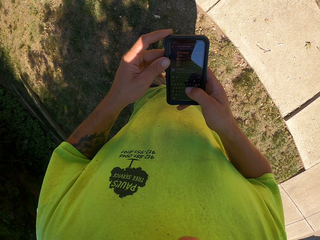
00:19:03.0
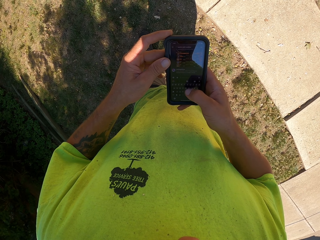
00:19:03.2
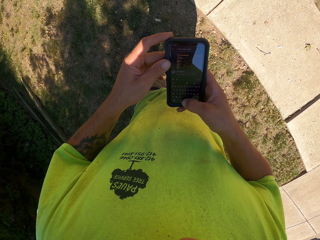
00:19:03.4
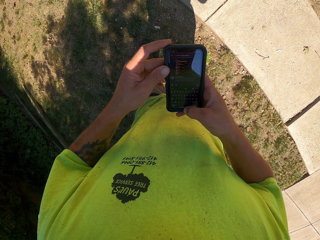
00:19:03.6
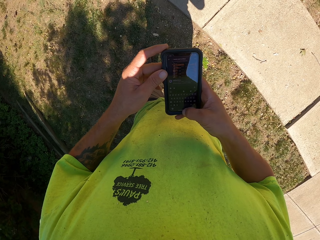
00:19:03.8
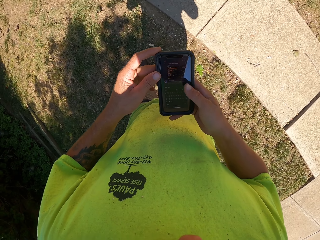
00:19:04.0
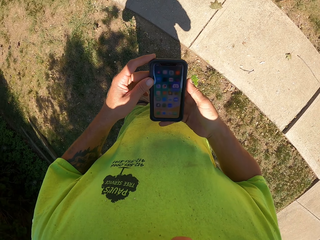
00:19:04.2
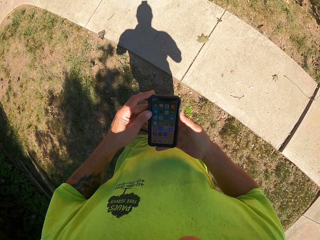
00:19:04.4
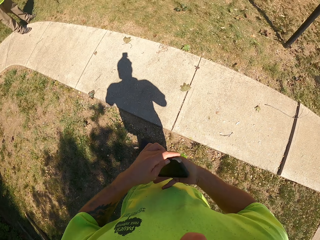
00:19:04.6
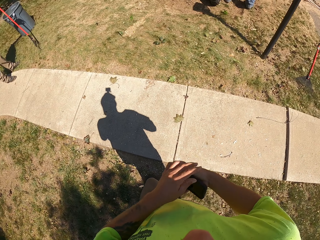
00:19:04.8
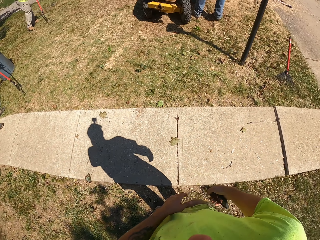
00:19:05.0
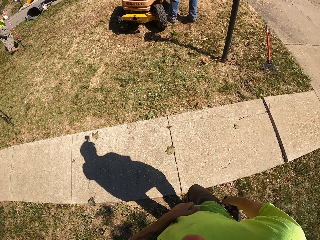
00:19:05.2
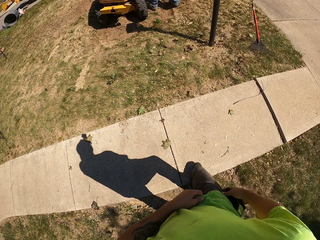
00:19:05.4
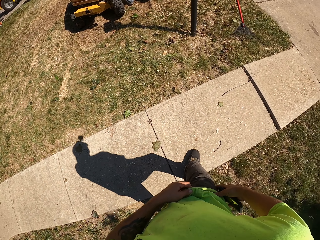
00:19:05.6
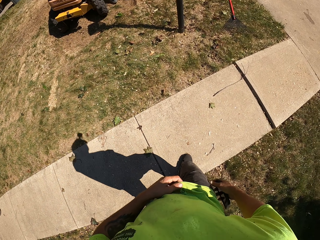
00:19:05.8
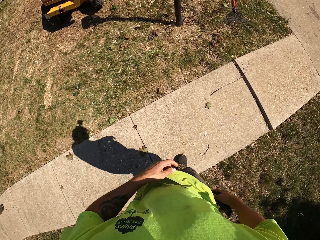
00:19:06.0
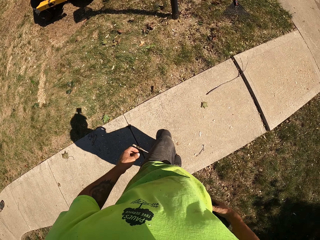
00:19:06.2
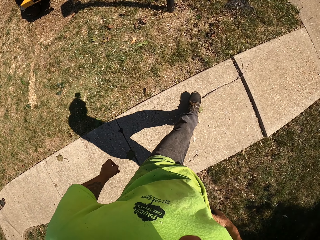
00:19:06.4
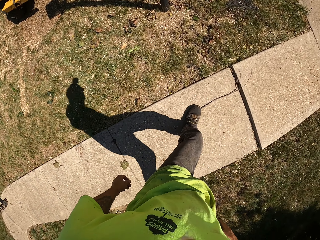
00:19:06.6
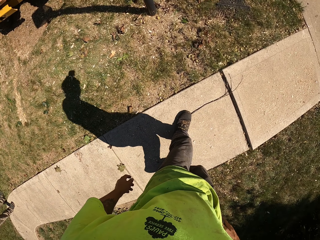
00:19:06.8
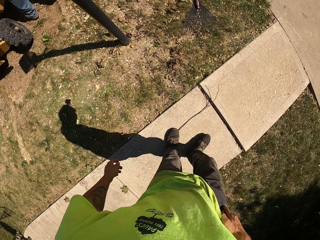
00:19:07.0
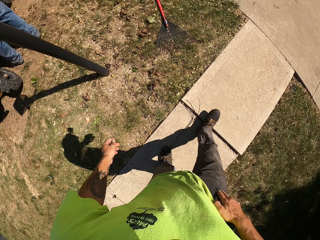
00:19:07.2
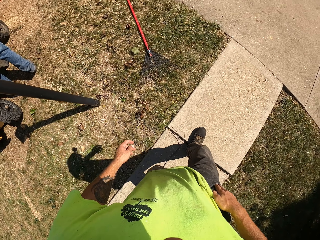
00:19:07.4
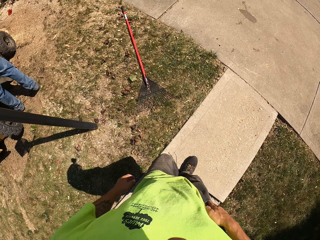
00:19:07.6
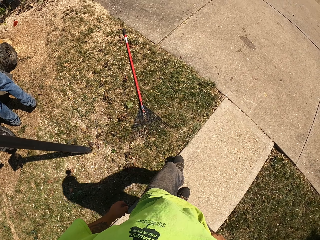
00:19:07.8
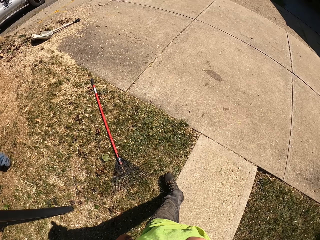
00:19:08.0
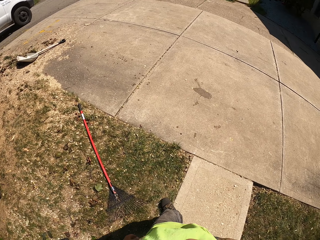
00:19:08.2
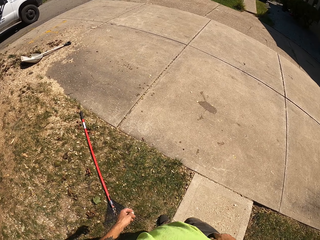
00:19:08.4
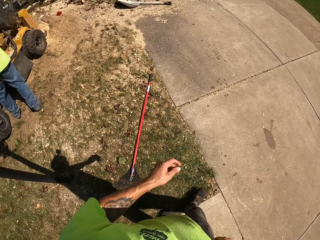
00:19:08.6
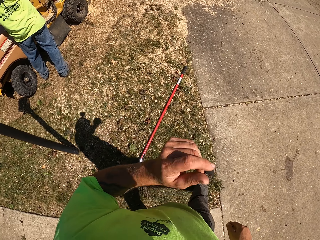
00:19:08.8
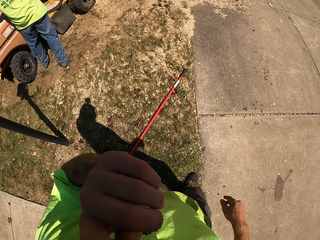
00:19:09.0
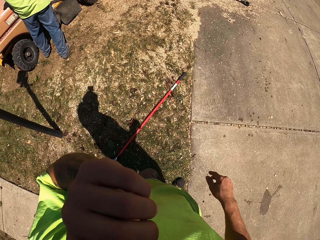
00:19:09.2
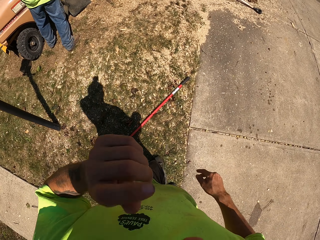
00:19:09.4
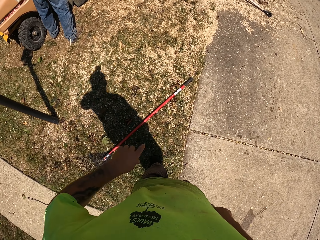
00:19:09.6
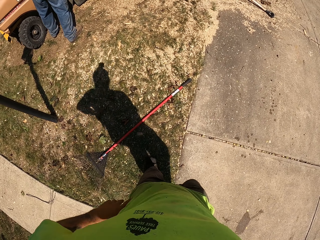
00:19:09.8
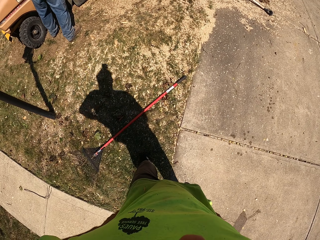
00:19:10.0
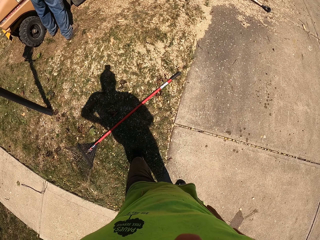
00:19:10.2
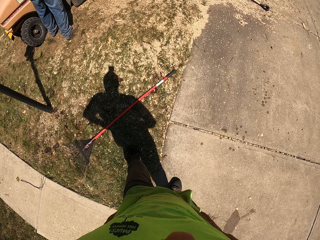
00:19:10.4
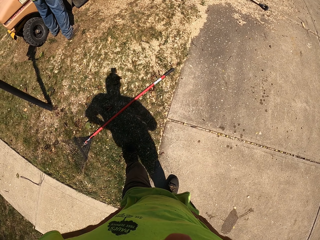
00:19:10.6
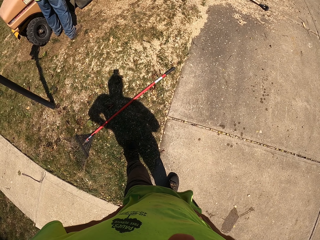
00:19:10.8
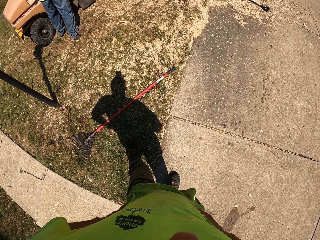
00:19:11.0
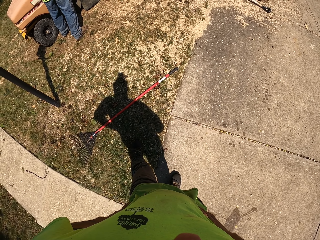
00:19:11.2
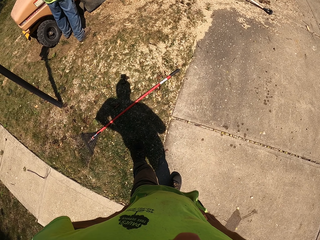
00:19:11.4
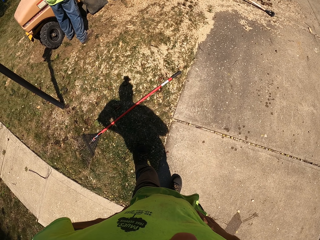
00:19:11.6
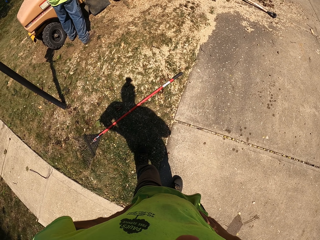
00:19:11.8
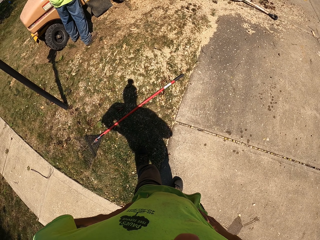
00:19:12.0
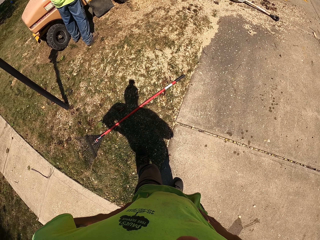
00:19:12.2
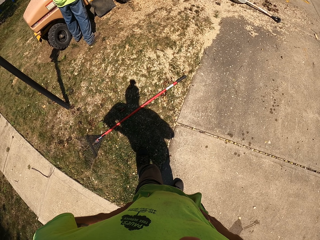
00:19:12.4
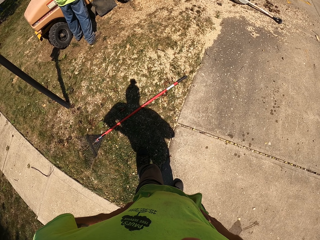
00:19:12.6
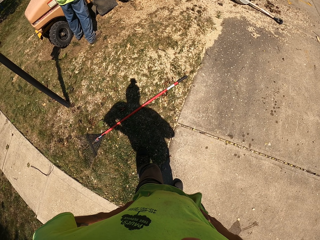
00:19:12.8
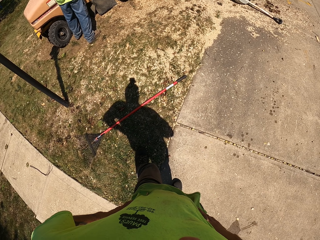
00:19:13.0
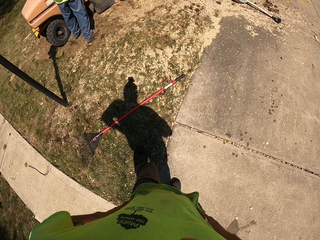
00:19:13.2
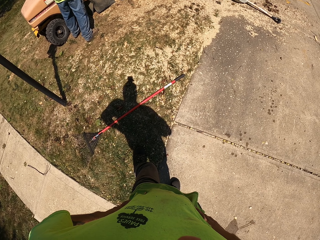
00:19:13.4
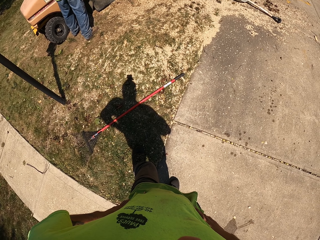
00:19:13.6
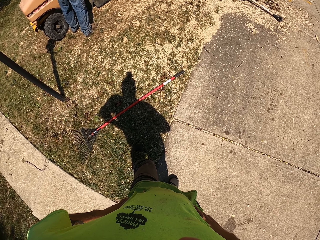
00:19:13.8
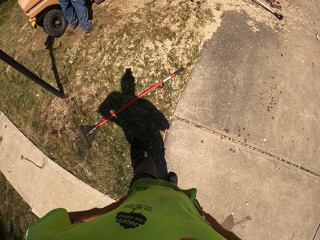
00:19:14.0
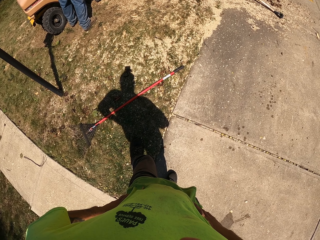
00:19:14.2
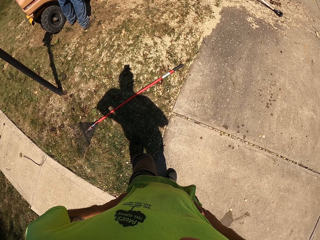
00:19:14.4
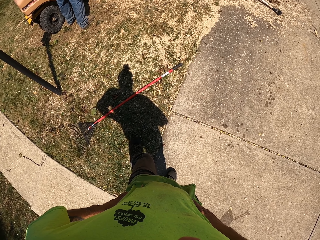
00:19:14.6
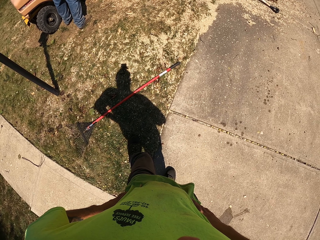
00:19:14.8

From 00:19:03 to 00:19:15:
The camera wearer drops down his right hand. He walks towards a rake on the ground. He puts the phone in his trouser pocket with his right hand. He stops walking. He raises his left hand to his face. He holds his waist with his hands.

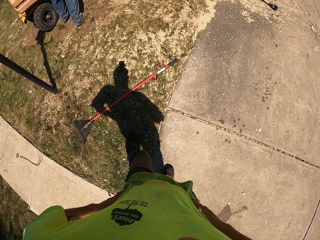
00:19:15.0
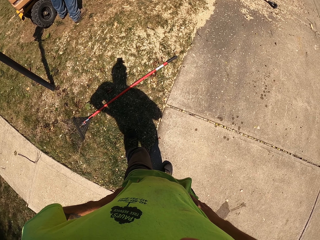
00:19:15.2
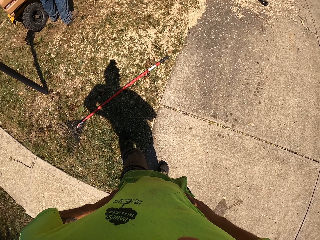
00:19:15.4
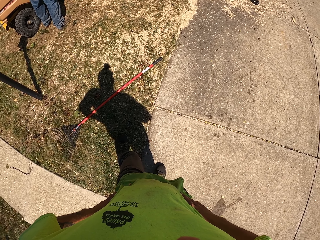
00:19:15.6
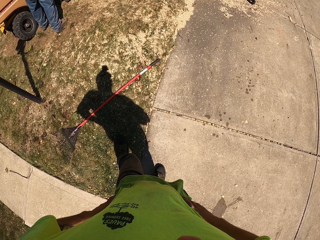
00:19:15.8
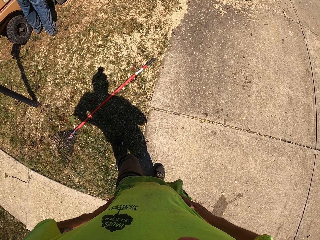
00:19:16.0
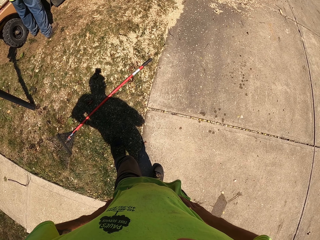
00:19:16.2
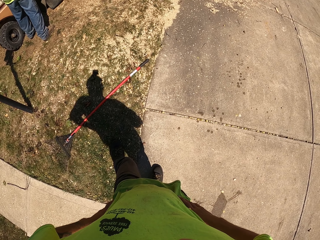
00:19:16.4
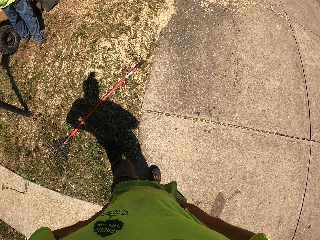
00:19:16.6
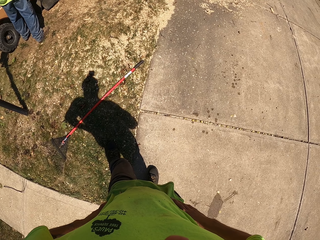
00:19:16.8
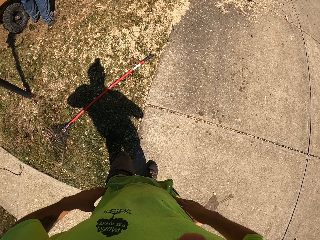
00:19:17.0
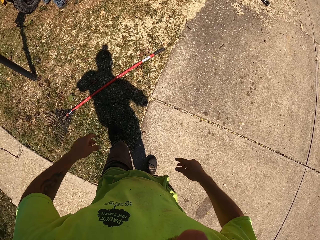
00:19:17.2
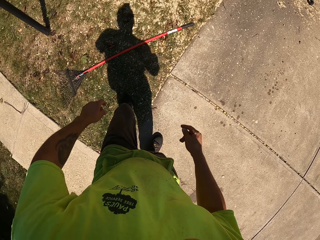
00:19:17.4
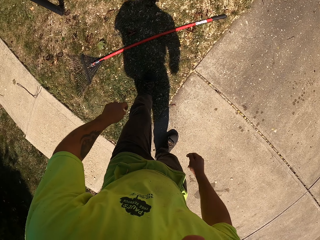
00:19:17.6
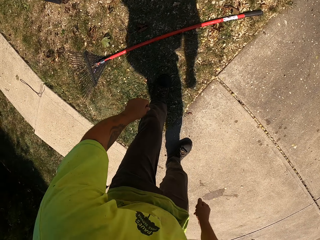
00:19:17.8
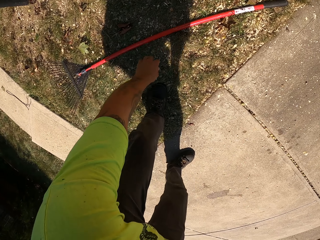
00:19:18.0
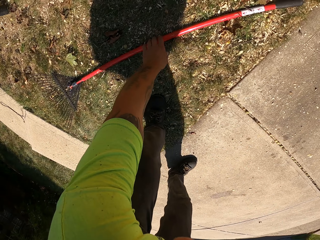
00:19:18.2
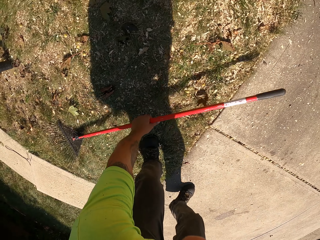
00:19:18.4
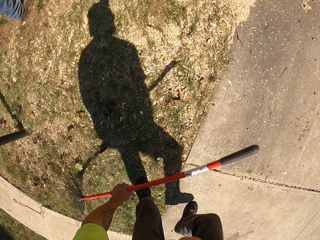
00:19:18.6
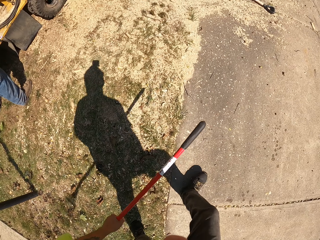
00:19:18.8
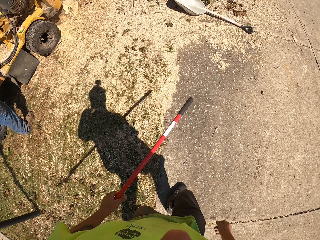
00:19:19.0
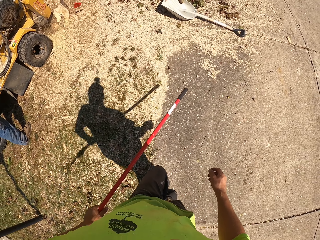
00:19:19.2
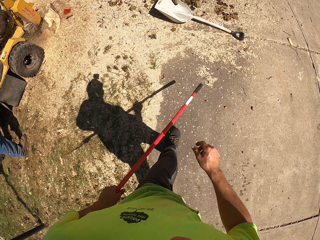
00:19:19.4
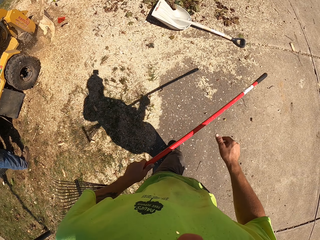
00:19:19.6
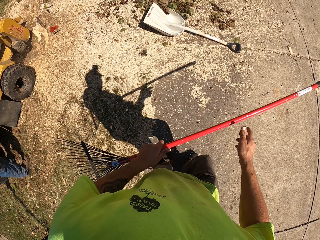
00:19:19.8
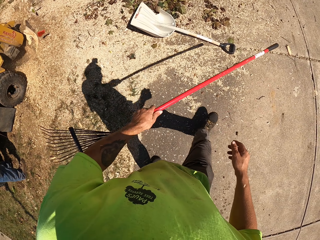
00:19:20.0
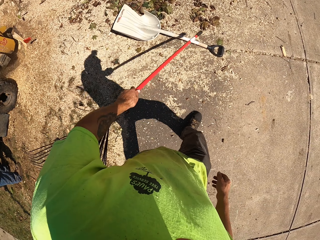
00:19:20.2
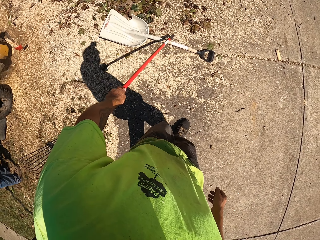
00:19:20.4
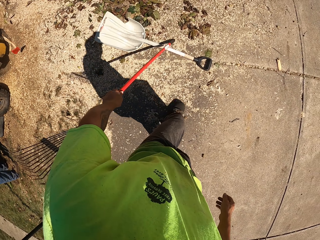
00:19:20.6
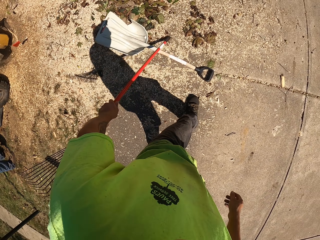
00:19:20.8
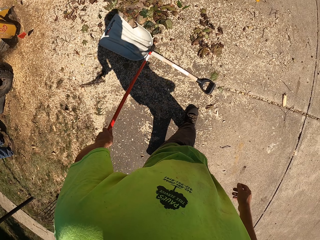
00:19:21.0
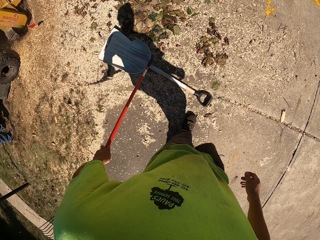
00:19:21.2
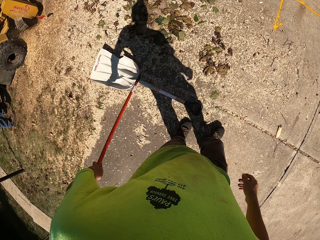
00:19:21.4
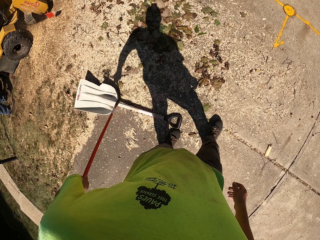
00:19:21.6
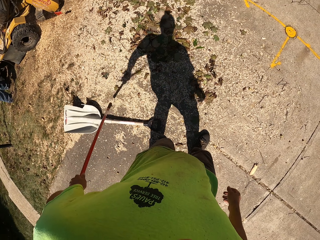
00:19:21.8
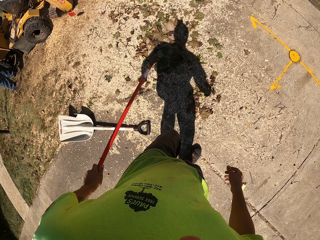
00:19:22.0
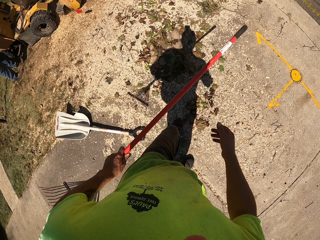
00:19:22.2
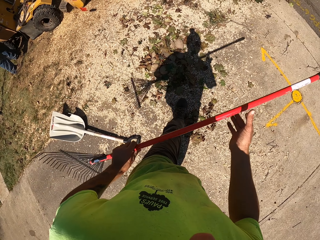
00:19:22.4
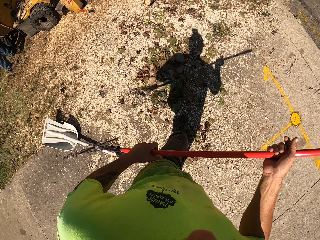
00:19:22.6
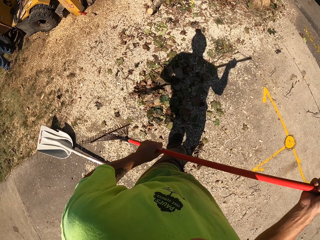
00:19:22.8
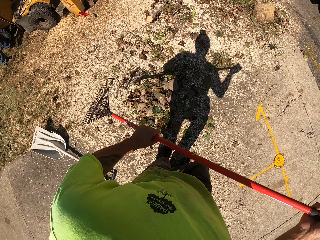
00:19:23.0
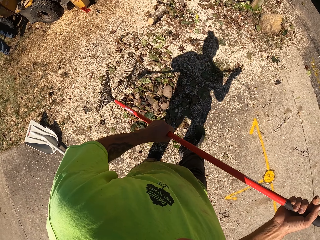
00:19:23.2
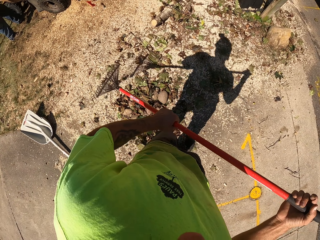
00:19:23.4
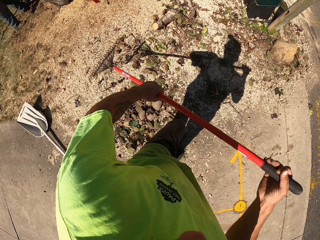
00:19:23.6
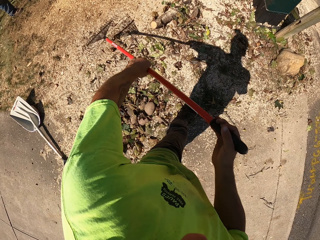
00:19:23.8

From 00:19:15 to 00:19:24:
The camera wearer picks up the rake from the ground with his left hand. He walks towards a shovel. He moves the shovel on the ground with the rake in his left hand.
